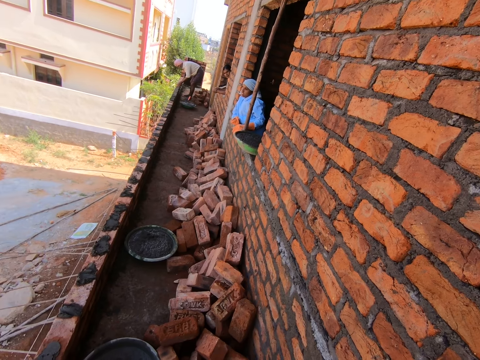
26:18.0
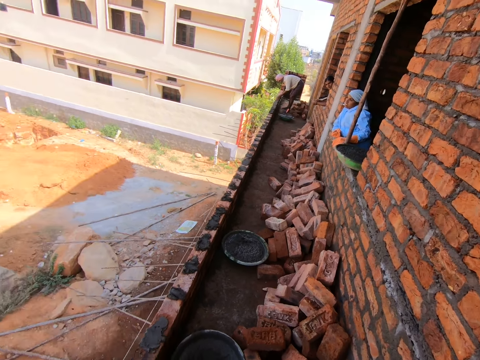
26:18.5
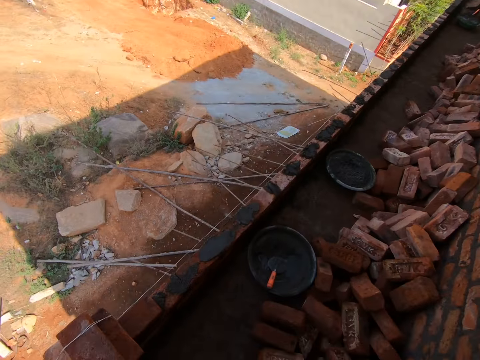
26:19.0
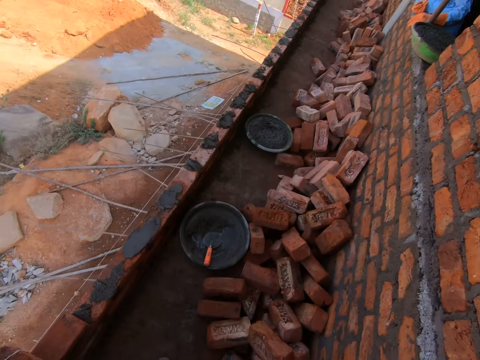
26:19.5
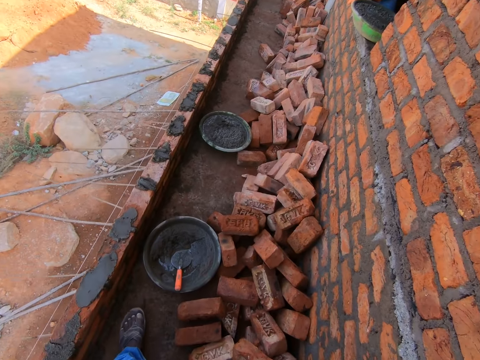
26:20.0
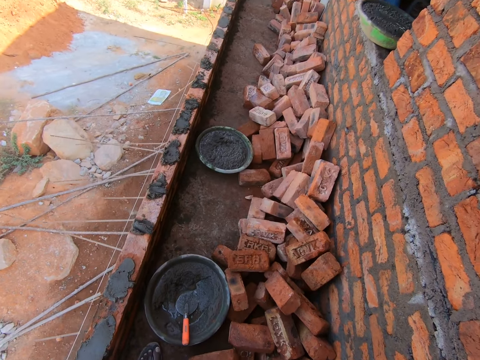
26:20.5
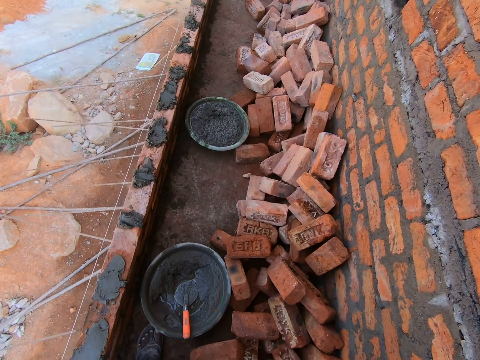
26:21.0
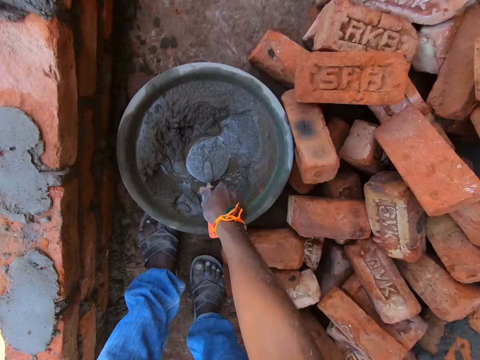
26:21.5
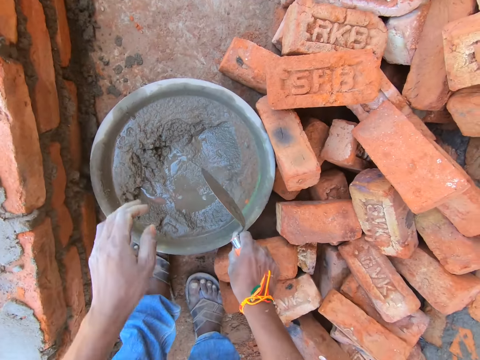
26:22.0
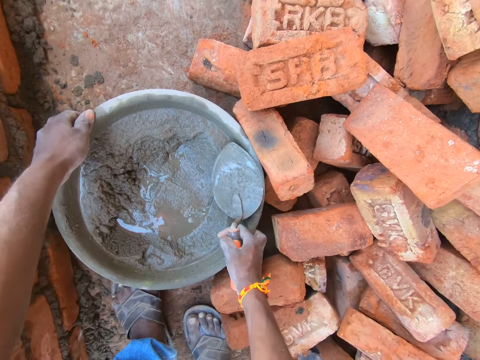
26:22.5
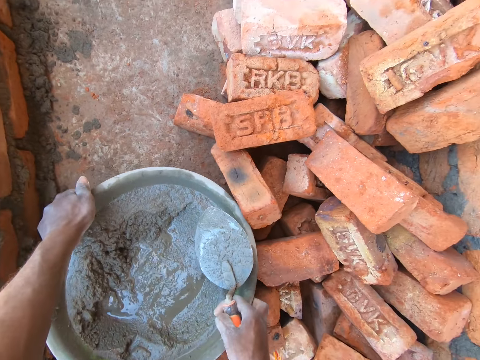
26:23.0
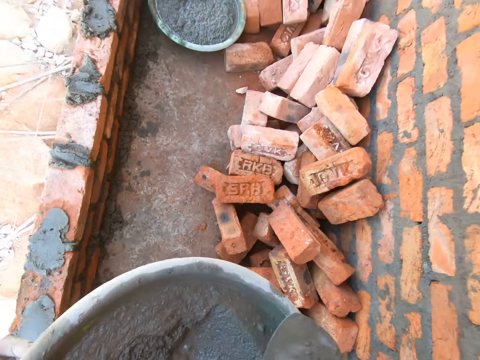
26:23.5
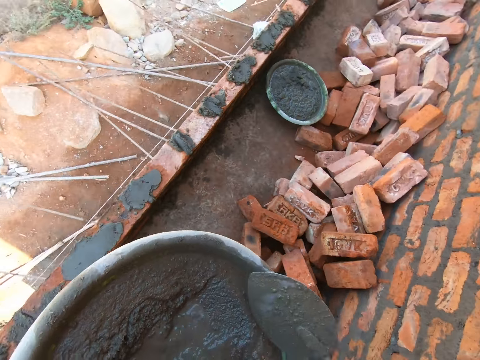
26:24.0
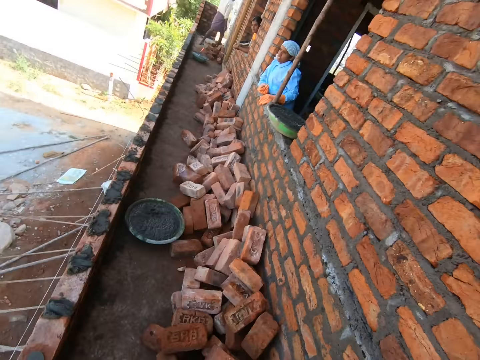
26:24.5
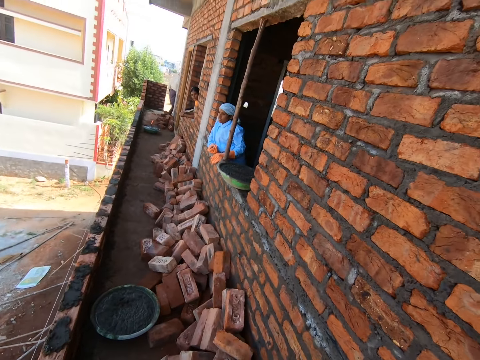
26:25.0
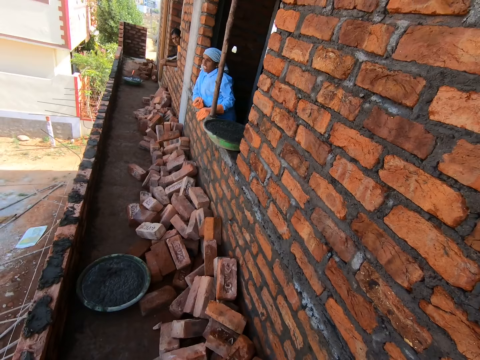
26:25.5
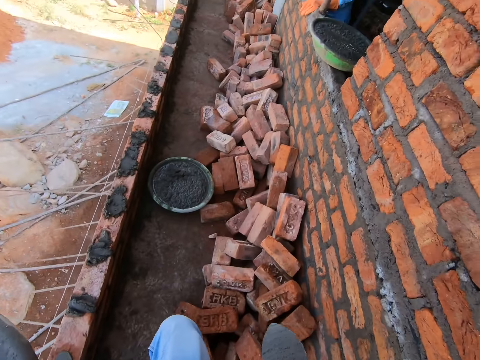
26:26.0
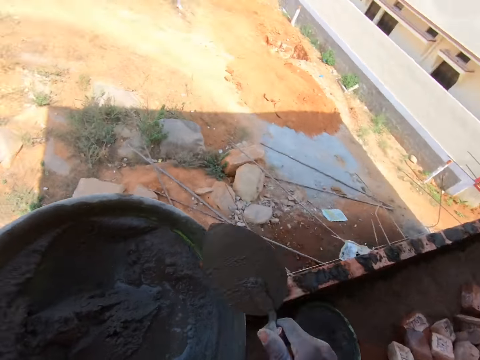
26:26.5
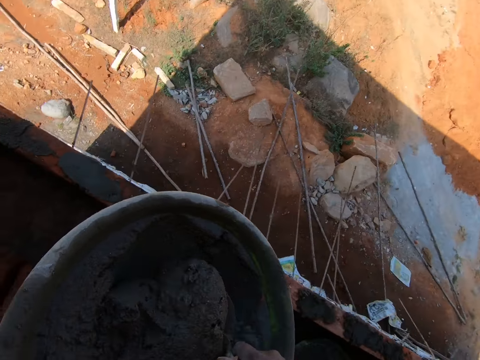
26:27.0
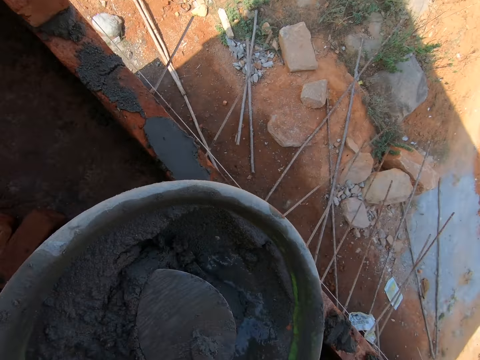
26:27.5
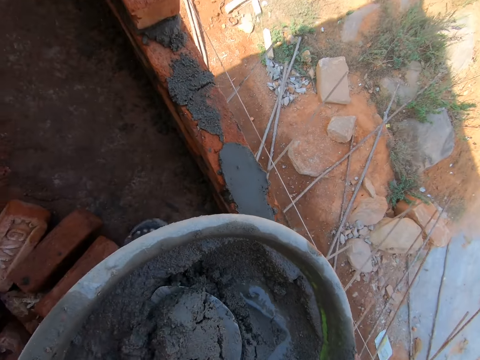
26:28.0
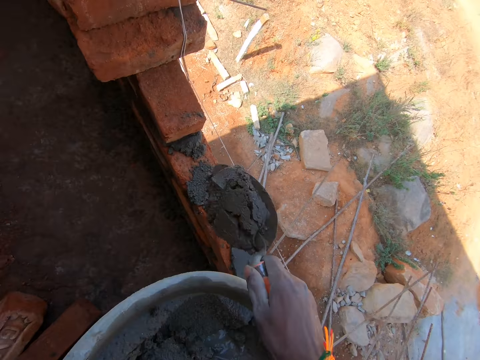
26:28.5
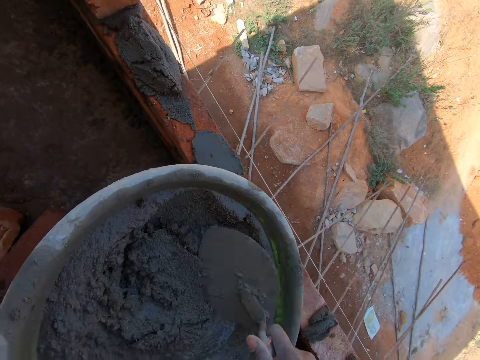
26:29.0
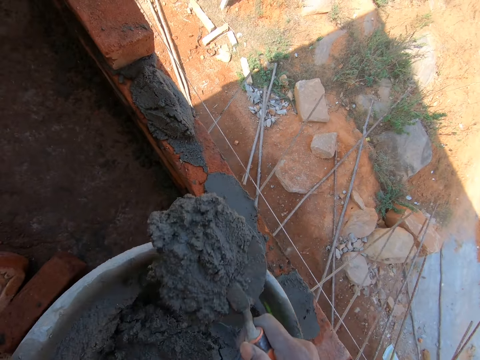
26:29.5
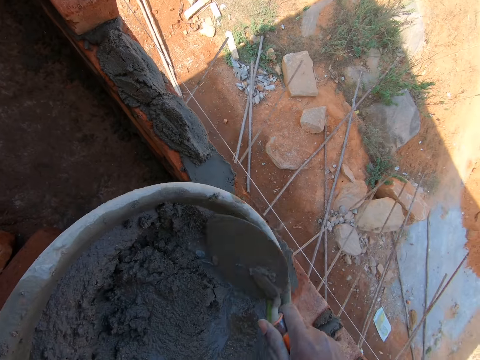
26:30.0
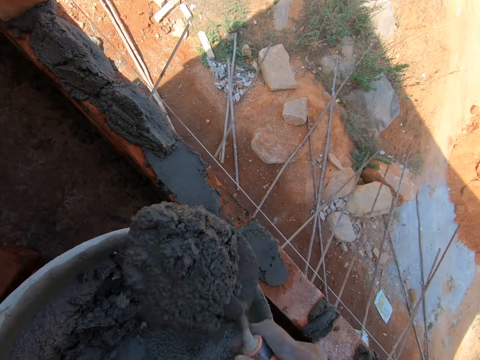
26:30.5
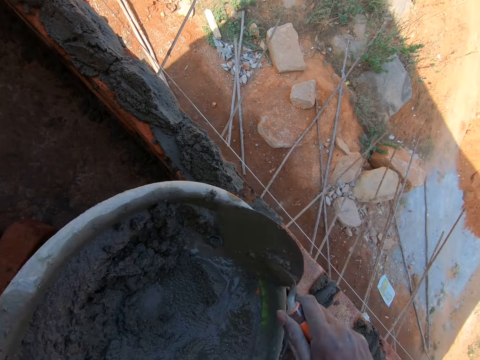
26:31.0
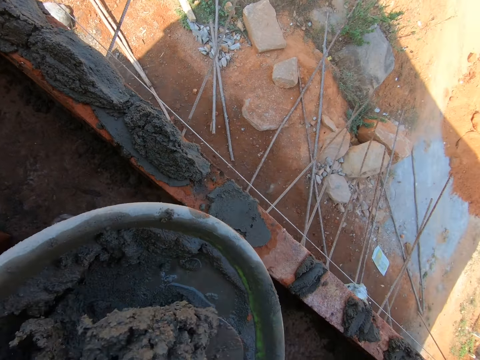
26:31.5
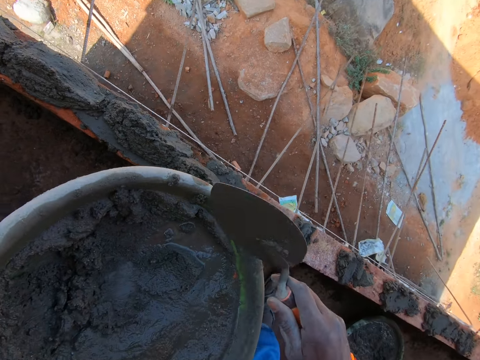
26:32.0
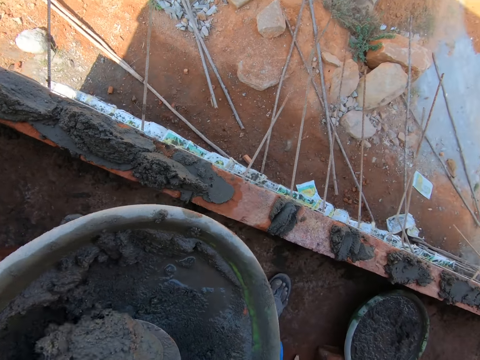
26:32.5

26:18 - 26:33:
The camera wearer takes the trowel. They carry the bucket of cement. They apply cement to the wall.

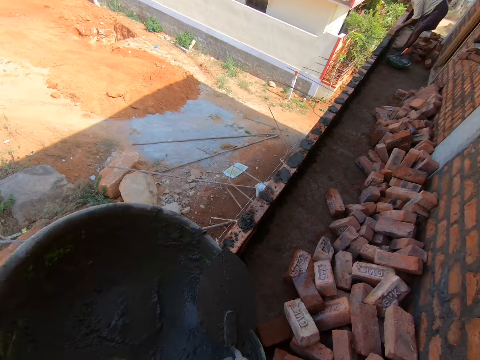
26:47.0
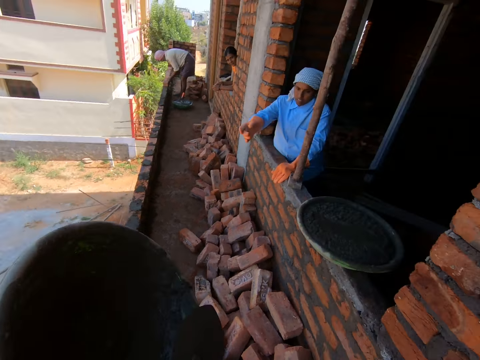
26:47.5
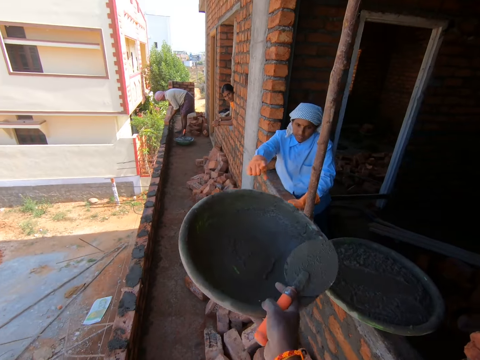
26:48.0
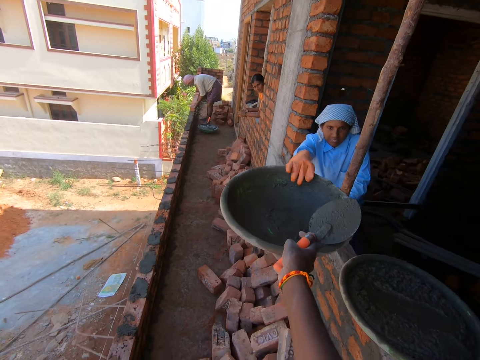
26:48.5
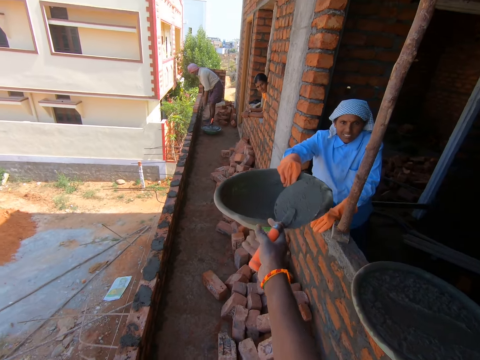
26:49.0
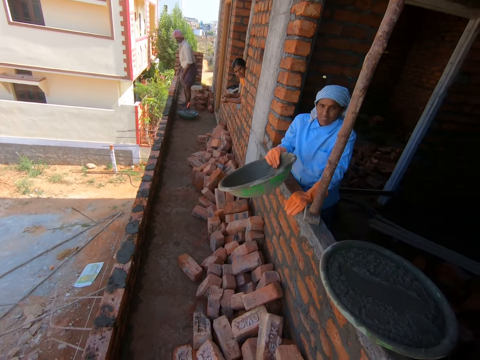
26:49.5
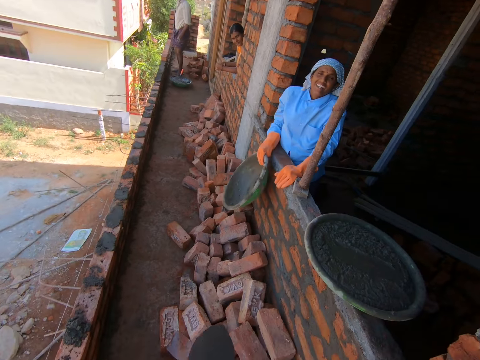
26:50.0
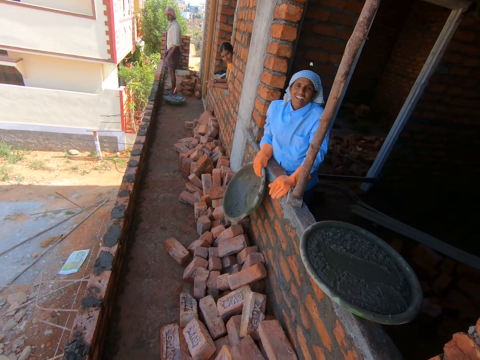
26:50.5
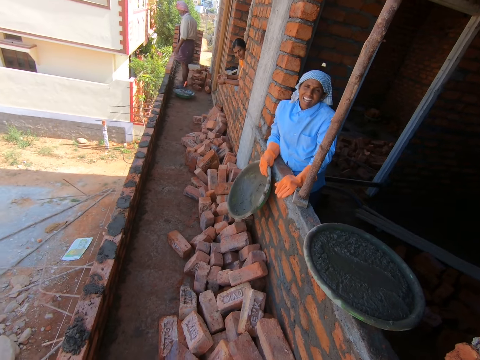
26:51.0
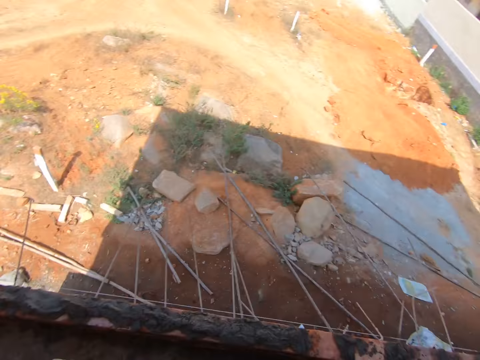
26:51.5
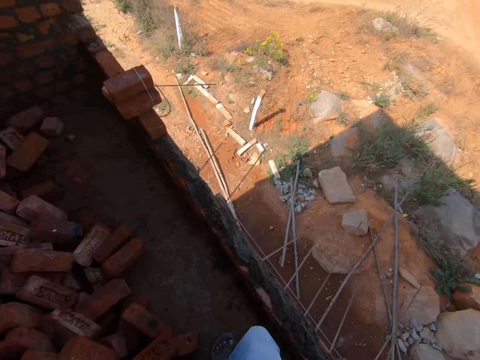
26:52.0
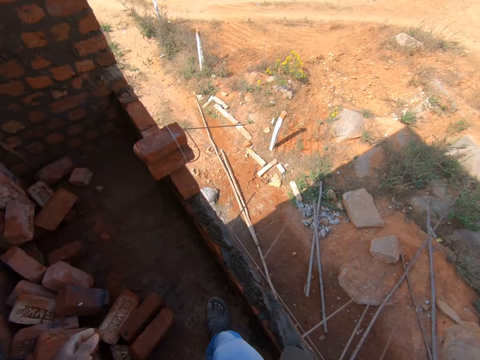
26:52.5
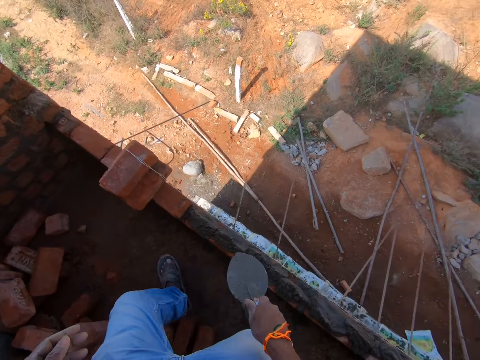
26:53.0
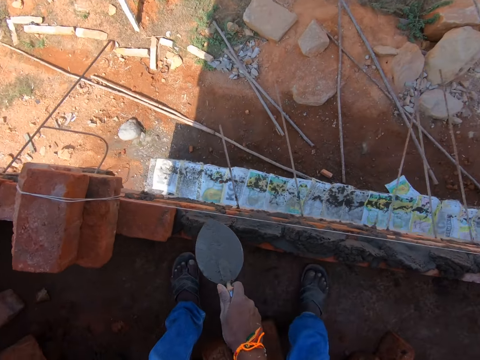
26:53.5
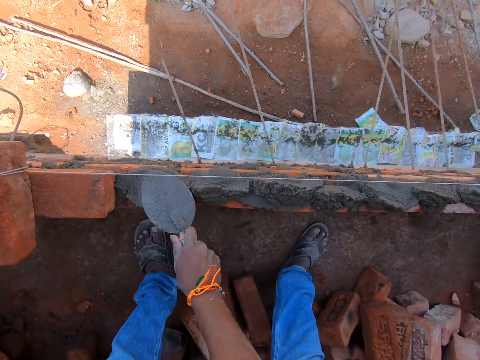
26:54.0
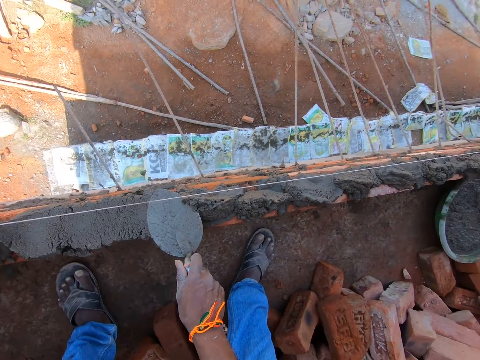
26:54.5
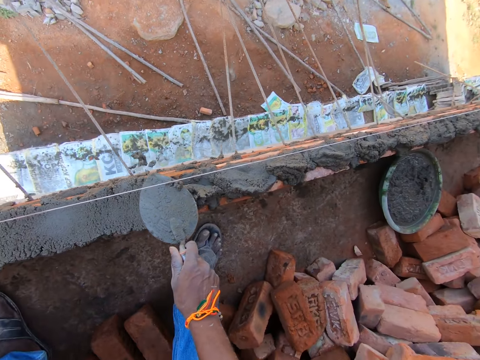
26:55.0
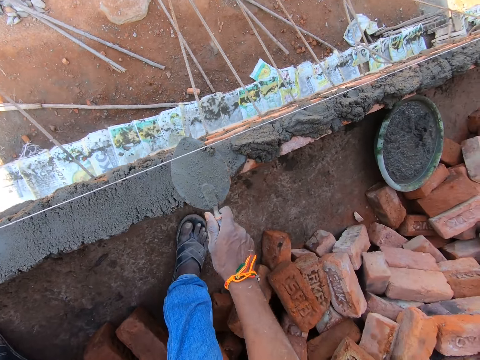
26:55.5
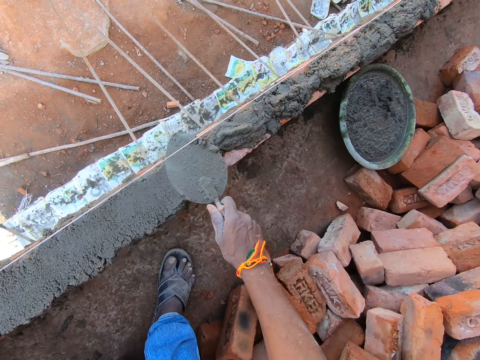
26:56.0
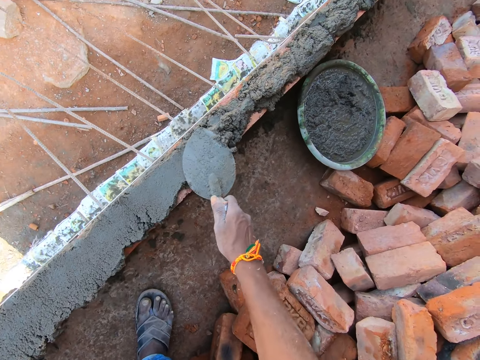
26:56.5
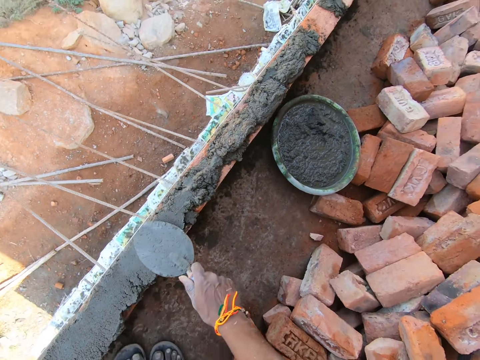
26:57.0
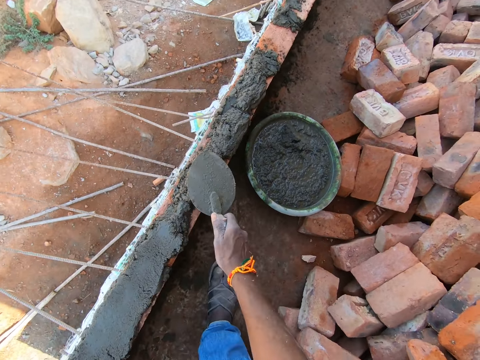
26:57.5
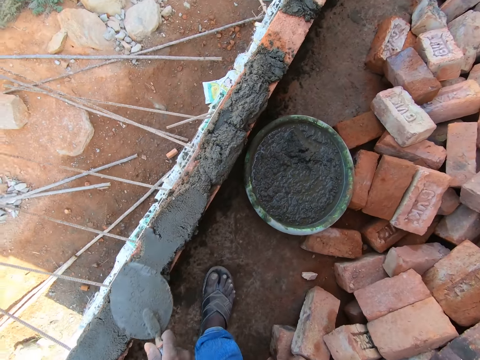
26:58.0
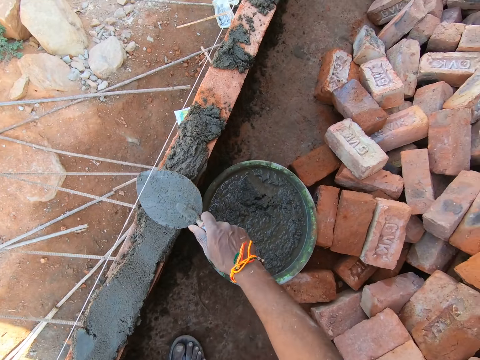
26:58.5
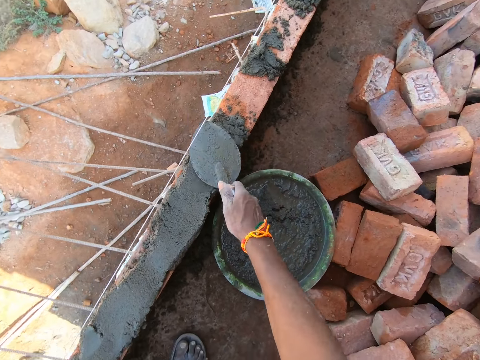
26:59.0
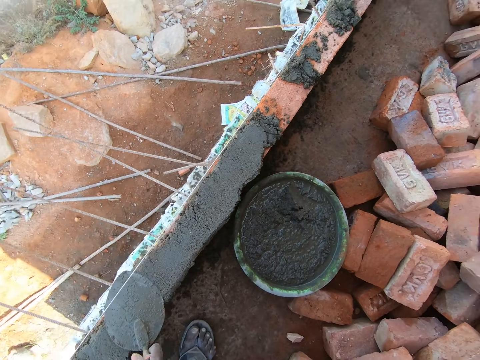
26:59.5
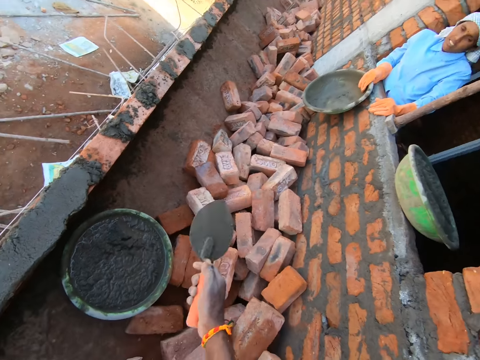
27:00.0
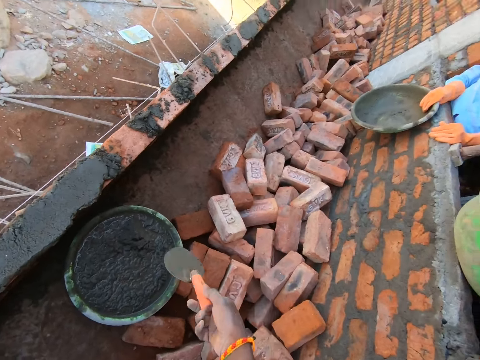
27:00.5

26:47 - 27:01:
The camera wearer gives the bucket to a person. They level the cement on the wall.
